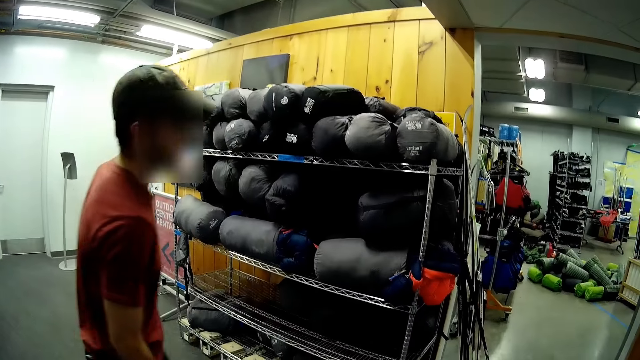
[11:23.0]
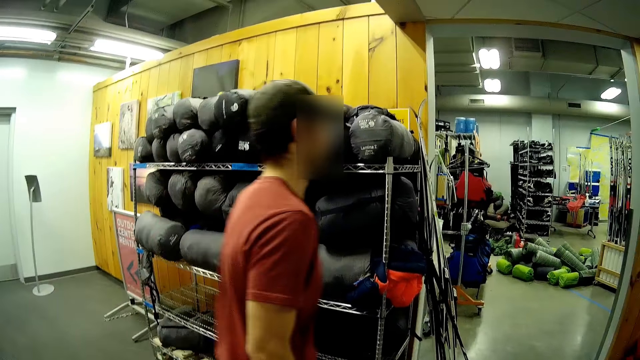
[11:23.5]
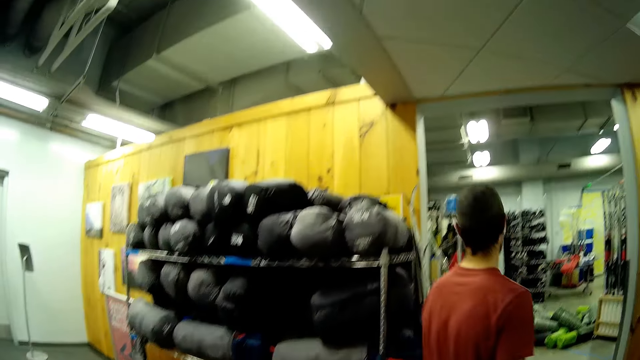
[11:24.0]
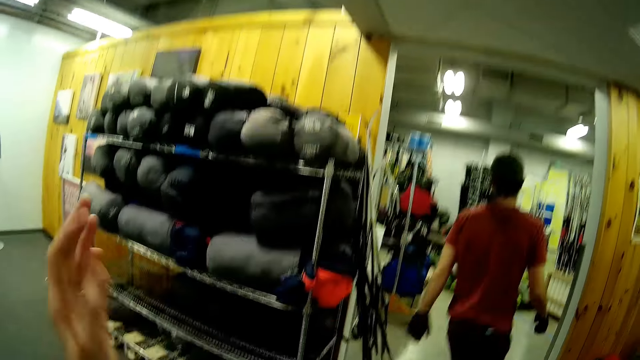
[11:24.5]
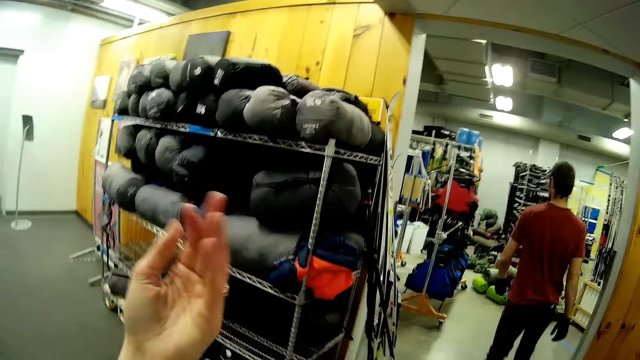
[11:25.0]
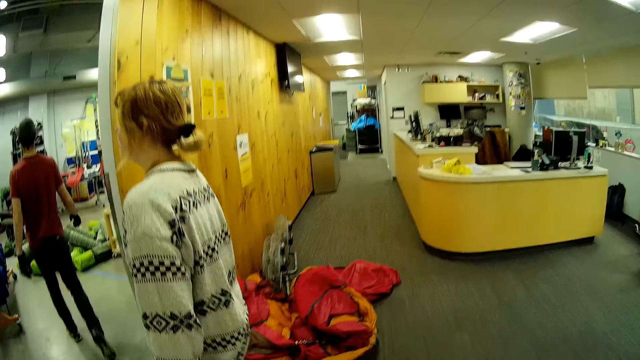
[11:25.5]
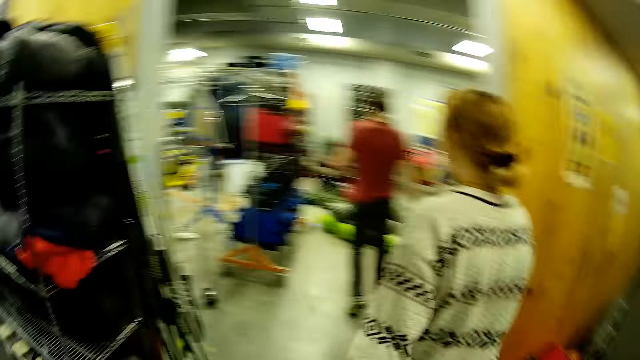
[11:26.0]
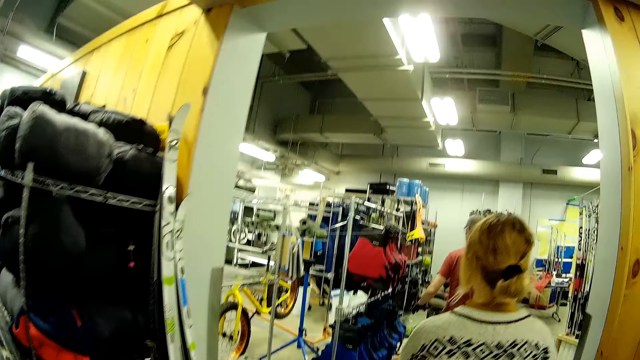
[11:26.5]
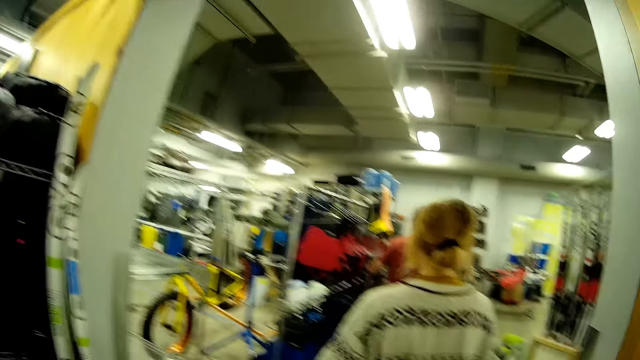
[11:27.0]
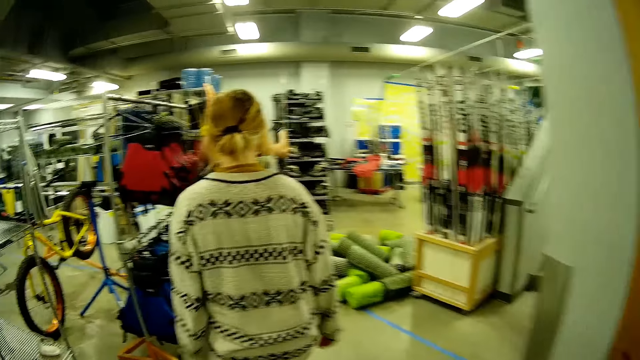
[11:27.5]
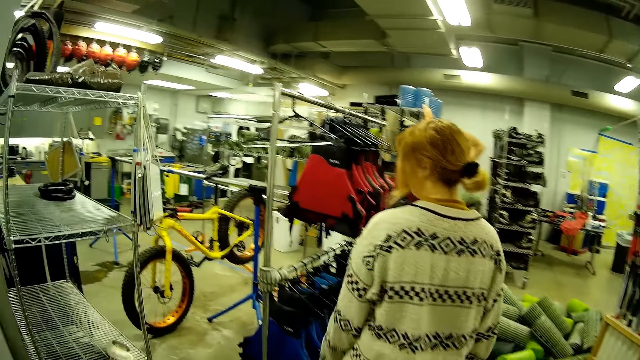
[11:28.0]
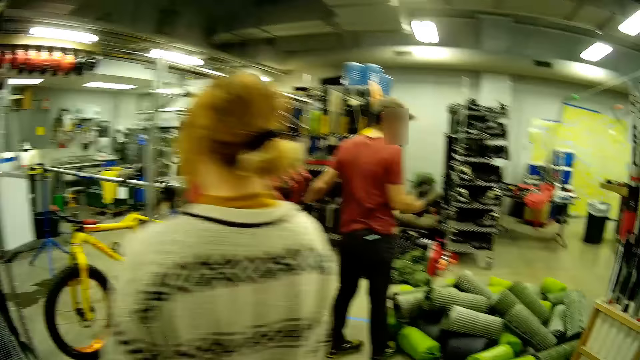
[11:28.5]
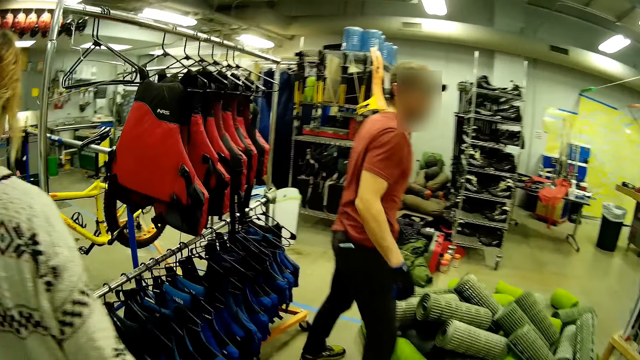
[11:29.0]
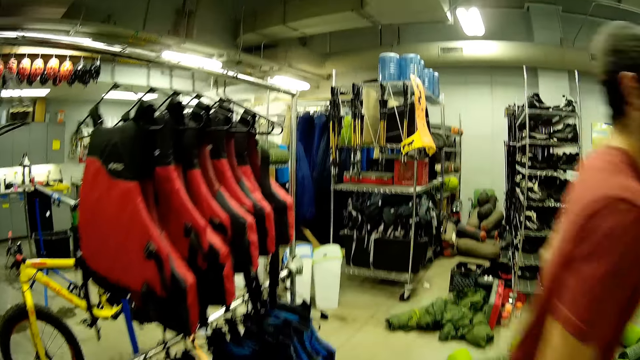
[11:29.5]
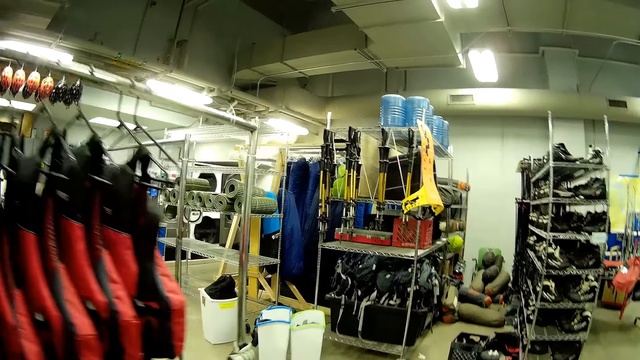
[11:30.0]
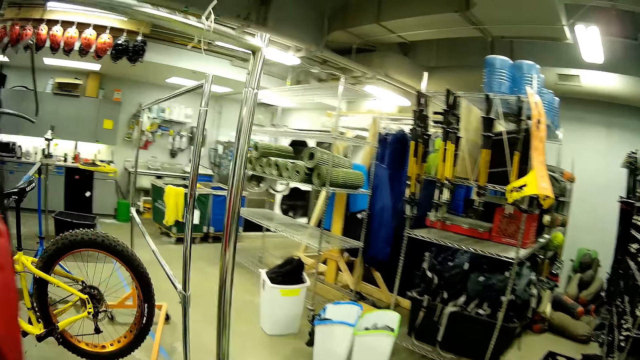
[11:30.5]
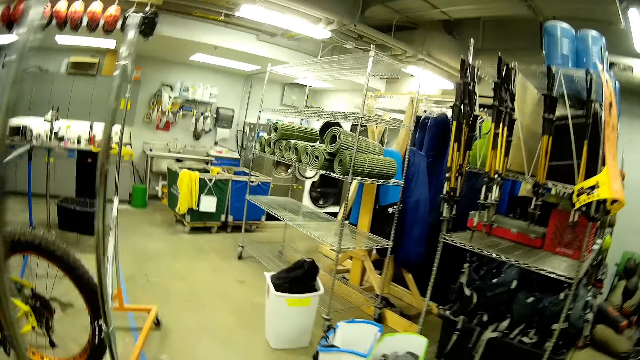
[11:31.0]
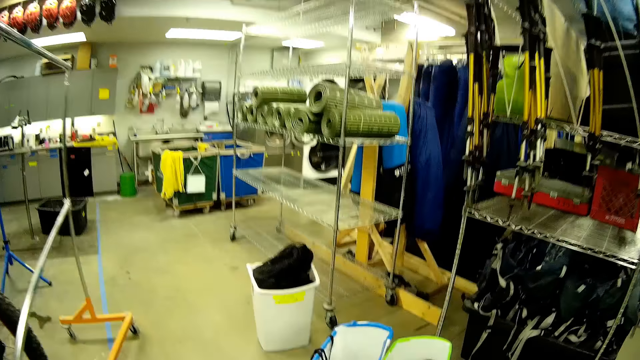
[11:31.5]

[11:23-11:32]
The camera wearer makes gestures. They turn around. They walk around the store.

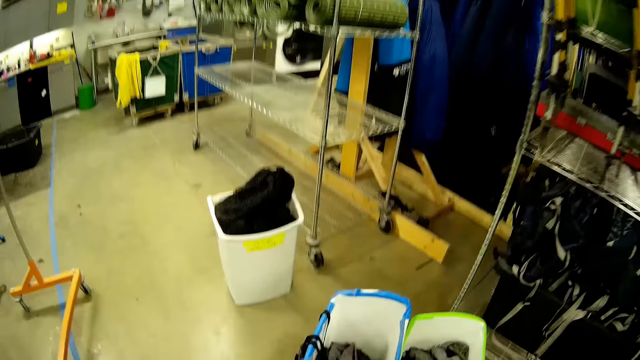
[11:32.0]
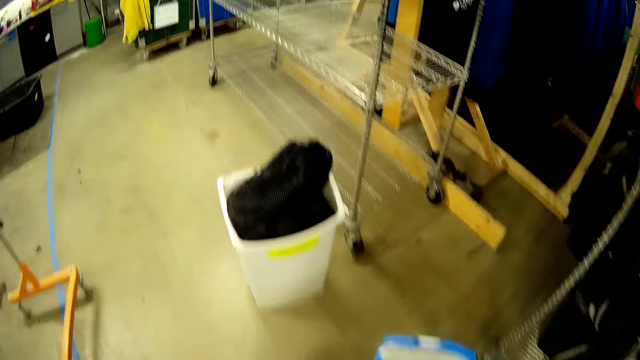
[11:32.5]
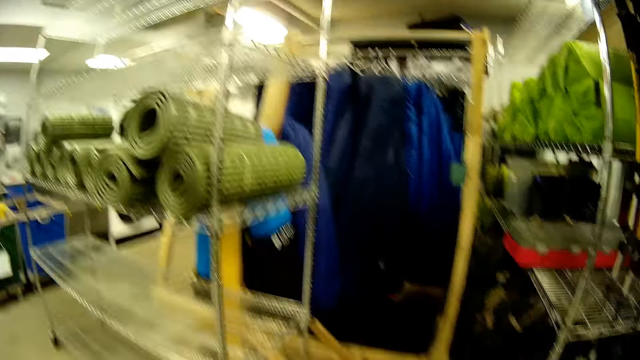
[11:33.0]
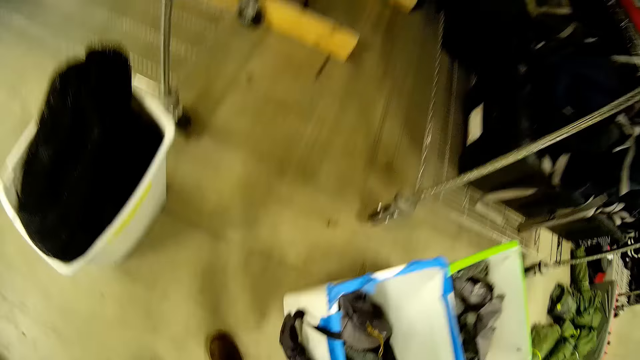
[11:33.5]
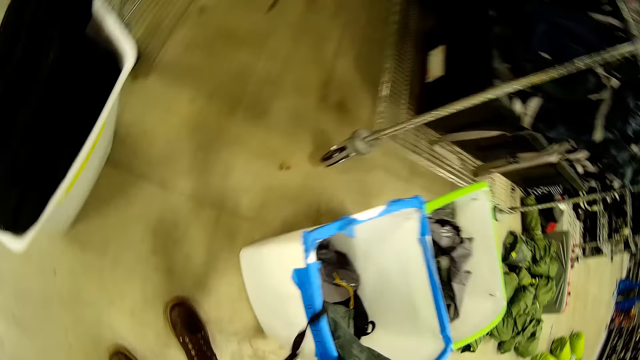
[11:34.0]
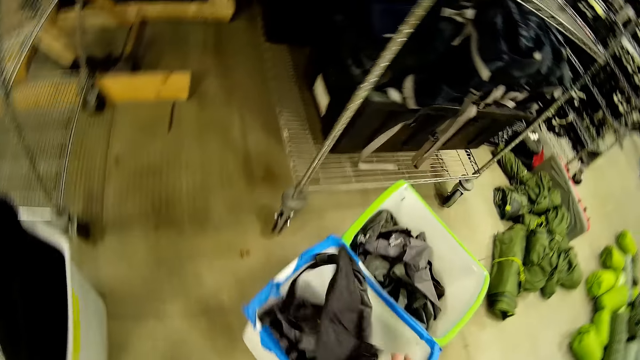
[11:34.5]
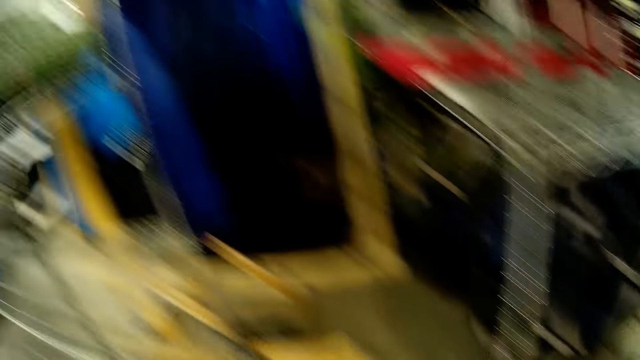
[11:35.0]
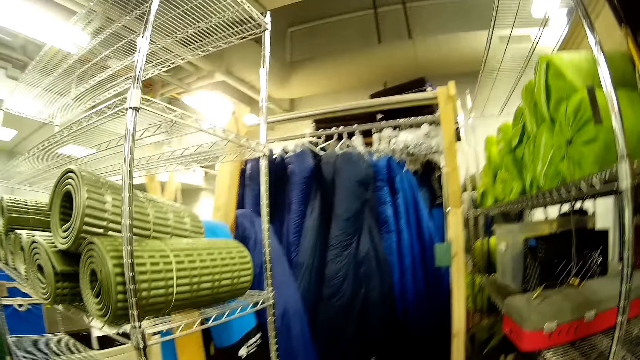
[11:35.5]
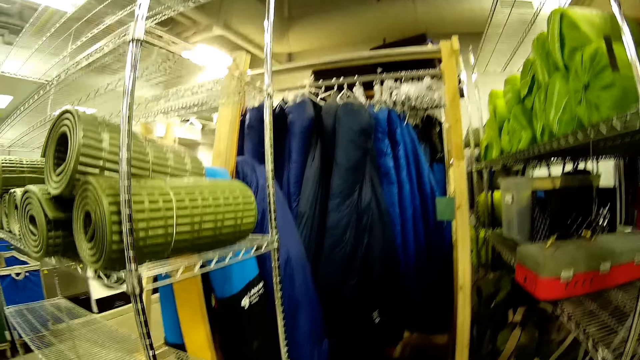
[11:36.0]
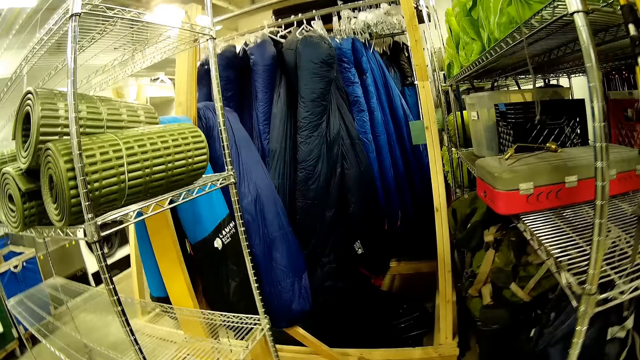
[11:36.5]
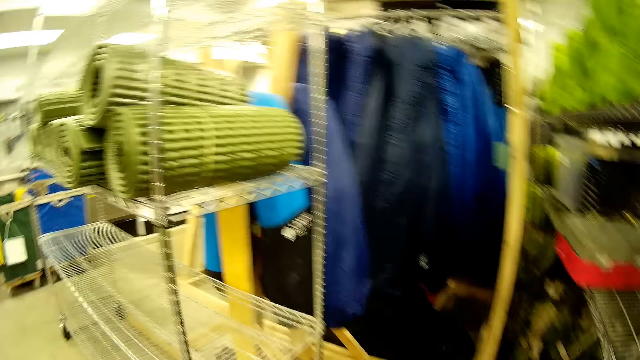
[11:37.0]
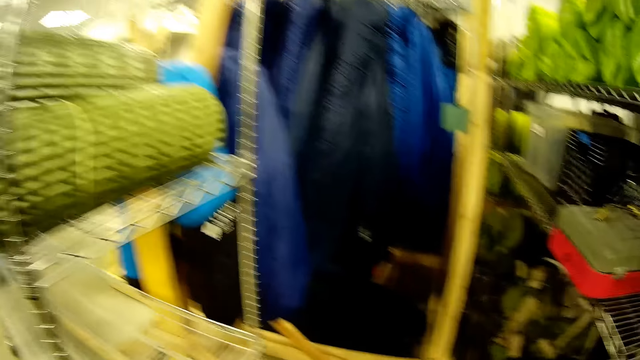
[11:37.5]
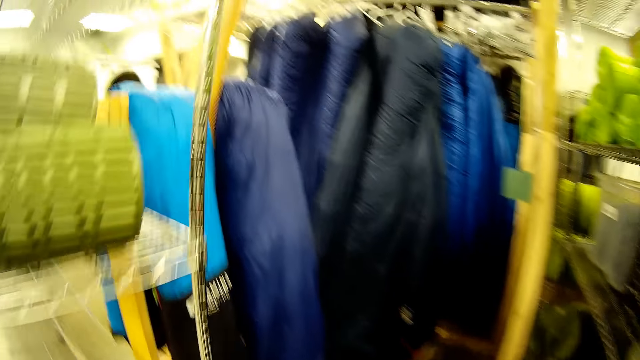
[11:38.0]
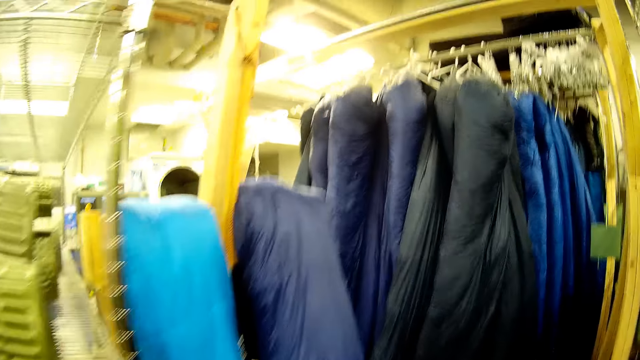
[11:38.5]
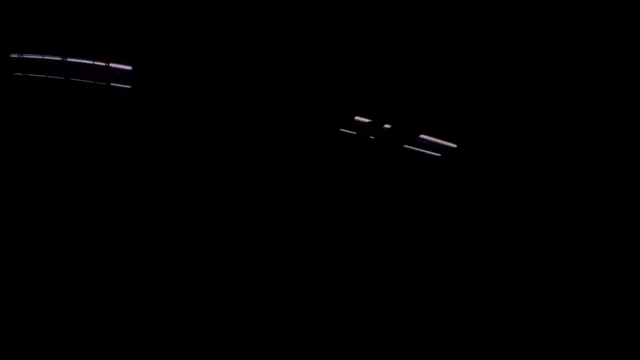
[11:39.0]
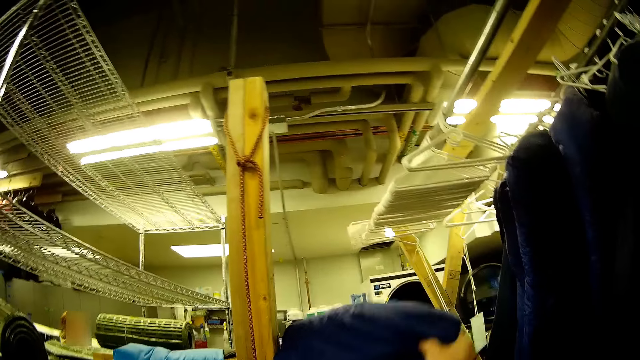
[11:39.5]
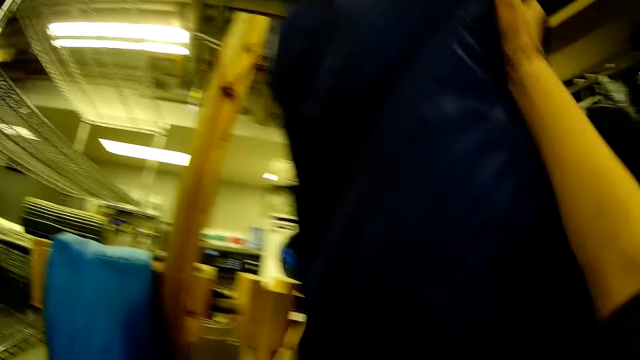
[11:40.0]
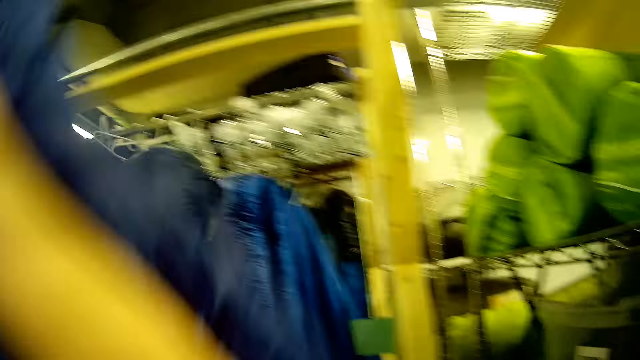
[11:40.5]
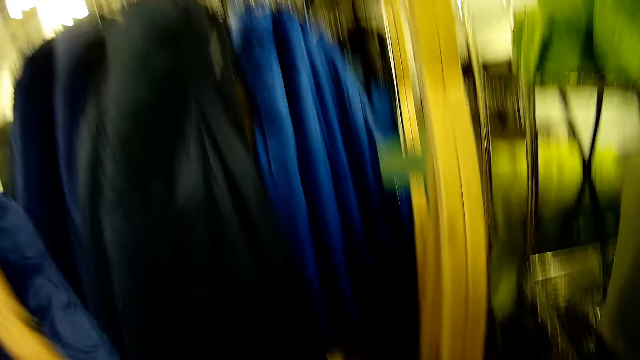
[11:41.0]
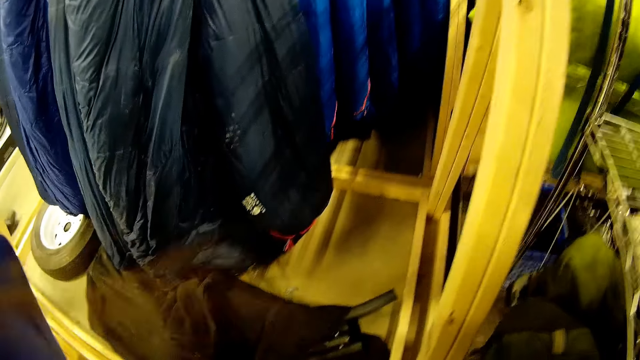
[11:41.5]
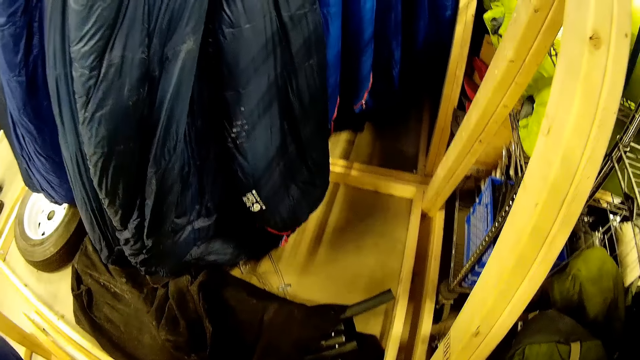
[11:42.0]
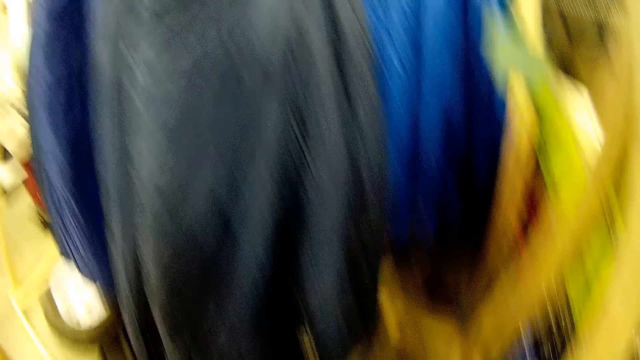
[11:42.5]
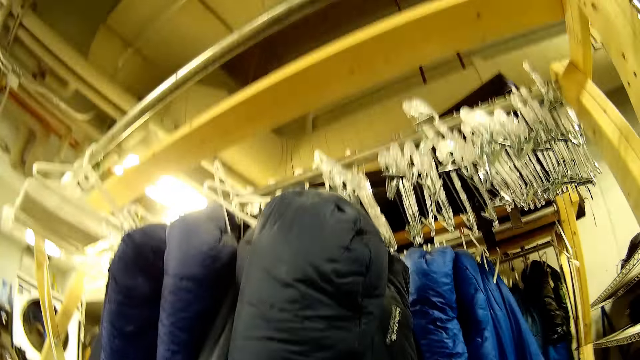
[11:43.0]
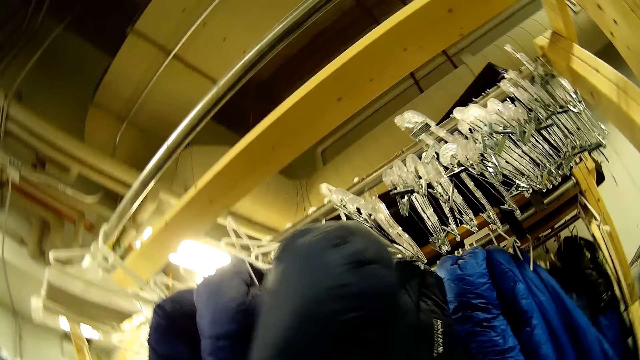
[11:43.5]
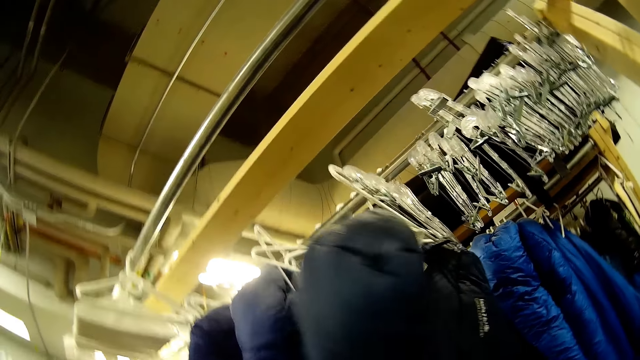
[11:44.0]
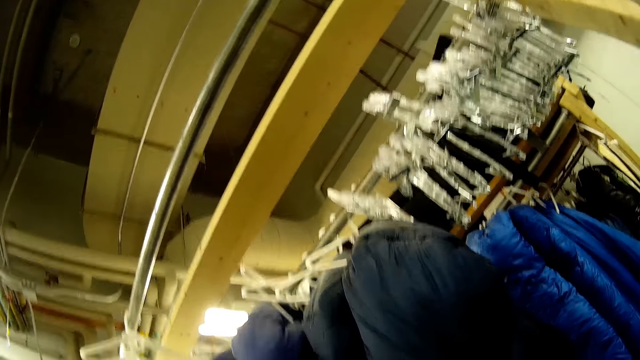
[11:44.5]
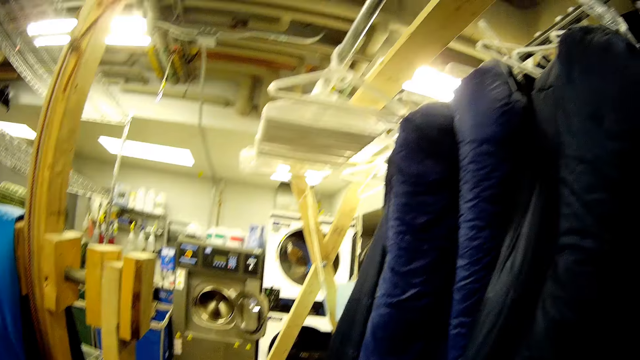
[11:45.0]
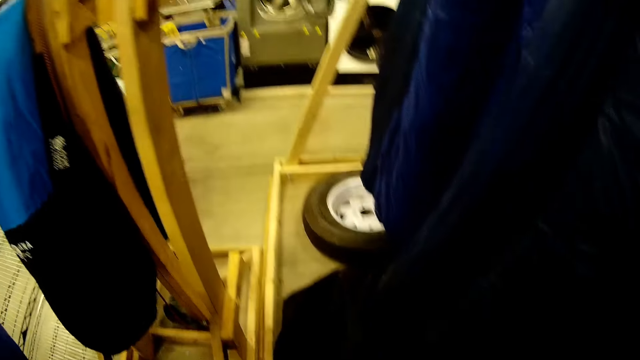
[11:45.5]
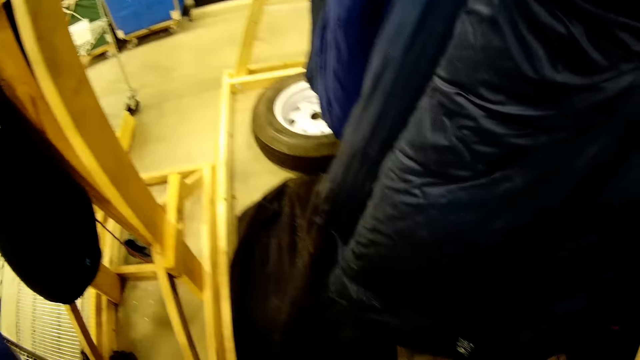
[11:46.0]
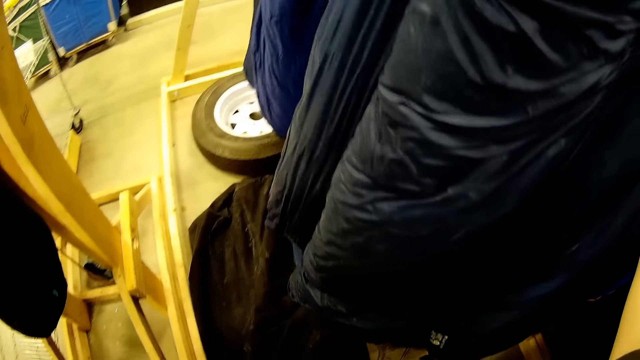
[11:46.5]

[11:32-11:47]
The camera wearer picks up a waist bag on a bucket with her right hand. She picks up a camping bed from a rack with her right hand. She touches camp beds on the rack with her right hand. She looks through bags.
